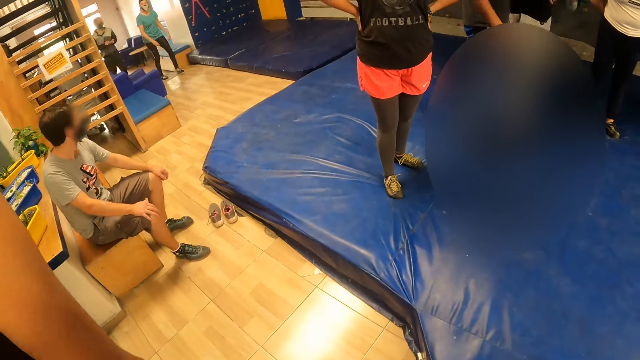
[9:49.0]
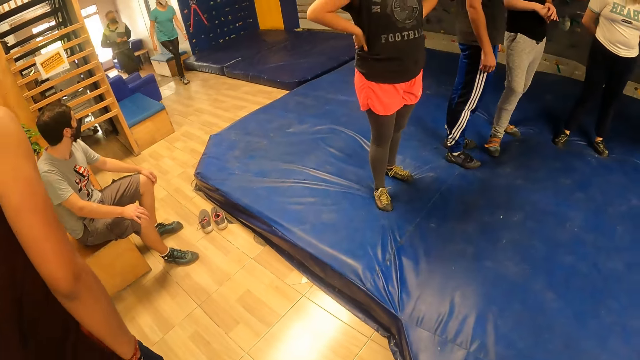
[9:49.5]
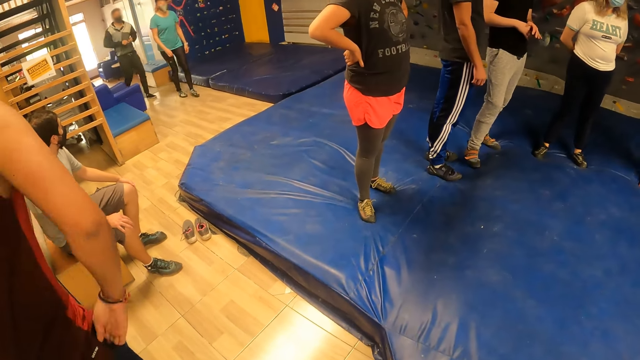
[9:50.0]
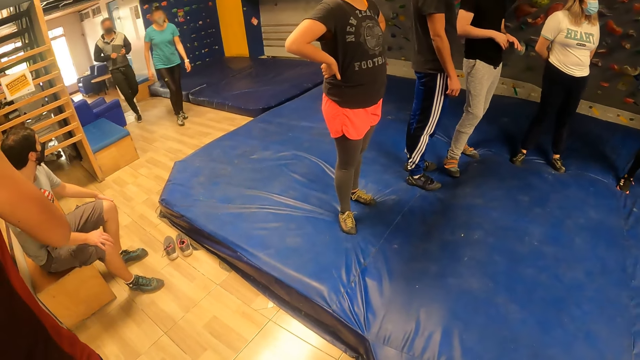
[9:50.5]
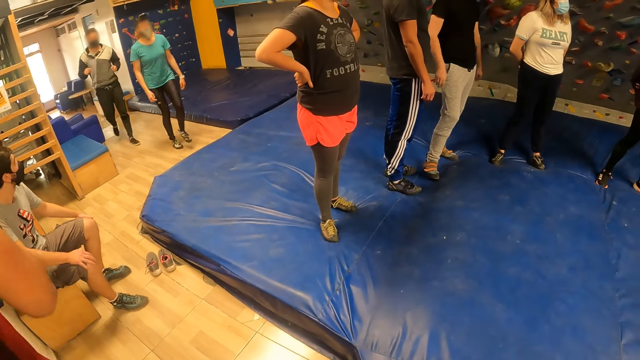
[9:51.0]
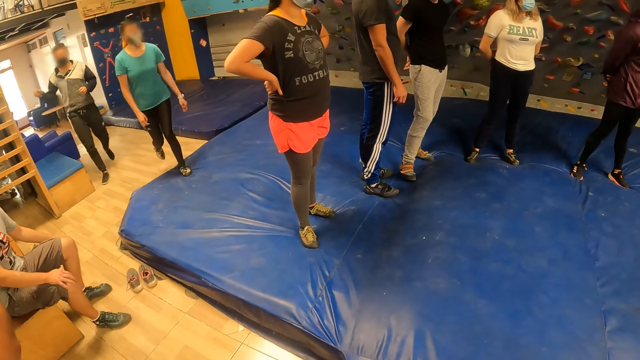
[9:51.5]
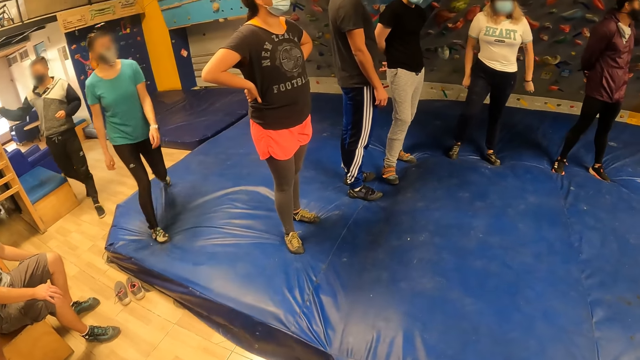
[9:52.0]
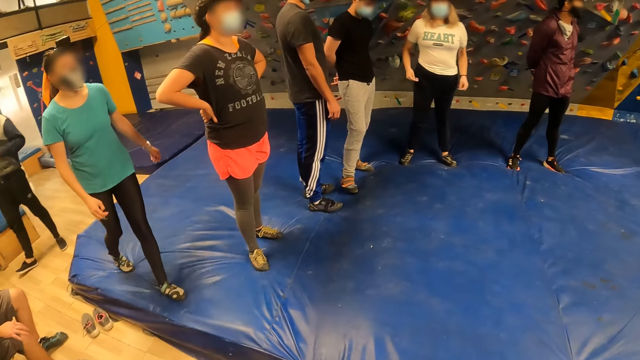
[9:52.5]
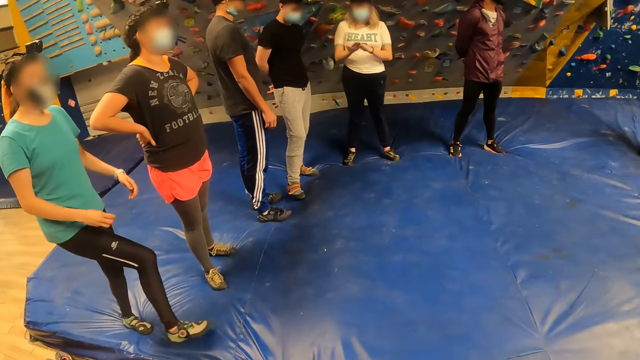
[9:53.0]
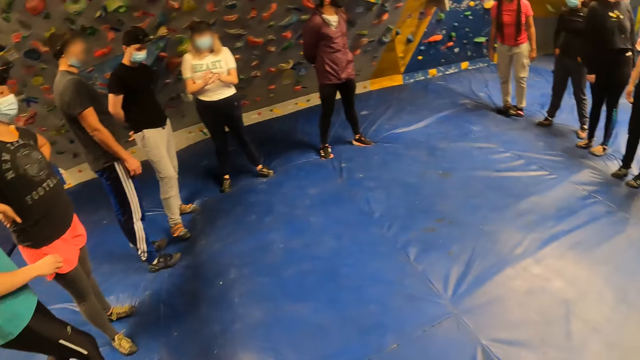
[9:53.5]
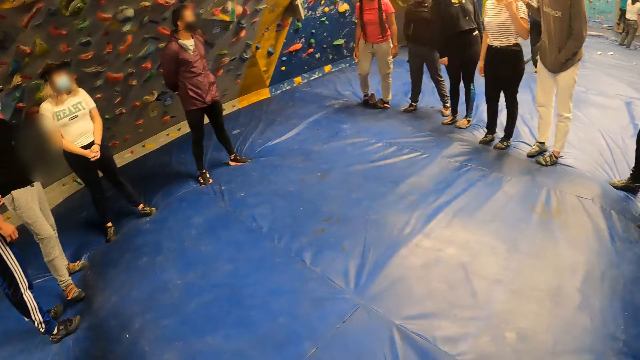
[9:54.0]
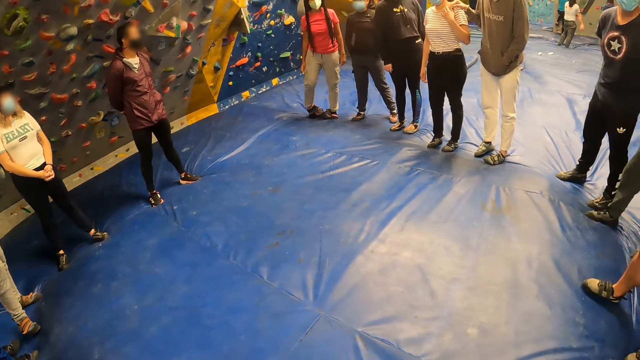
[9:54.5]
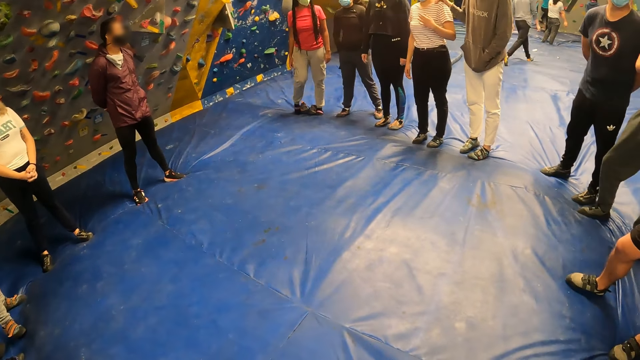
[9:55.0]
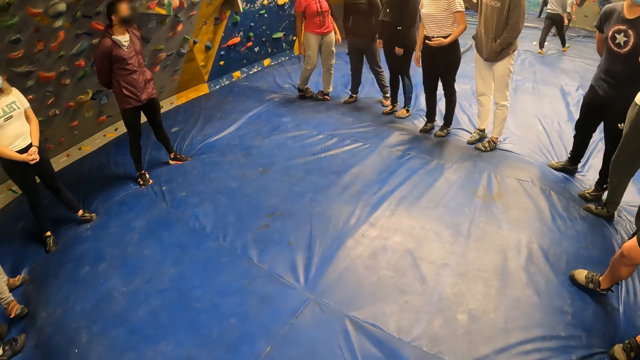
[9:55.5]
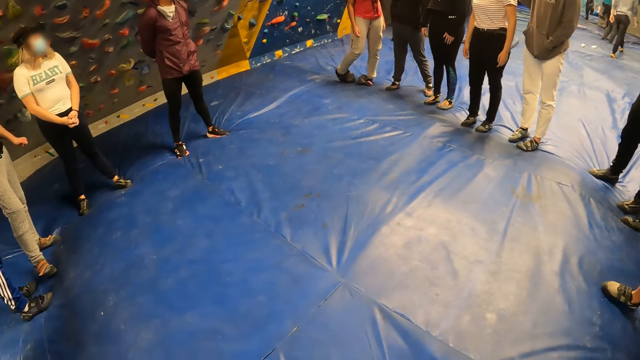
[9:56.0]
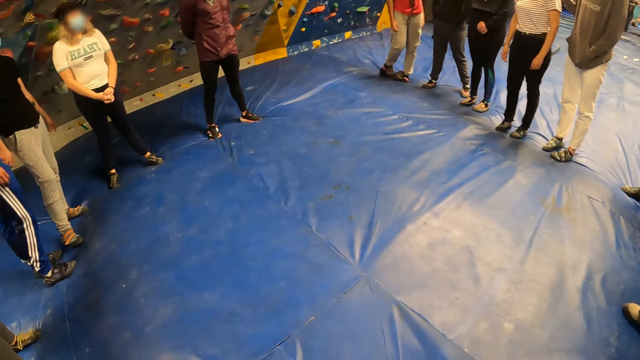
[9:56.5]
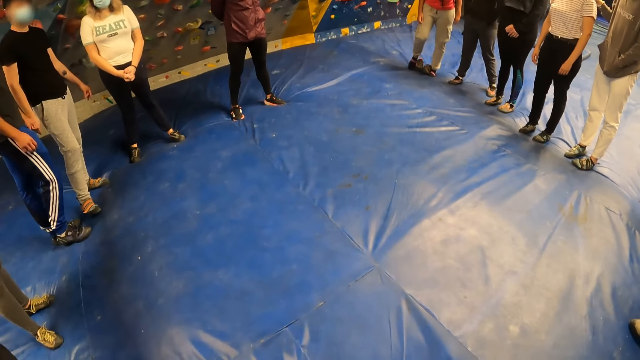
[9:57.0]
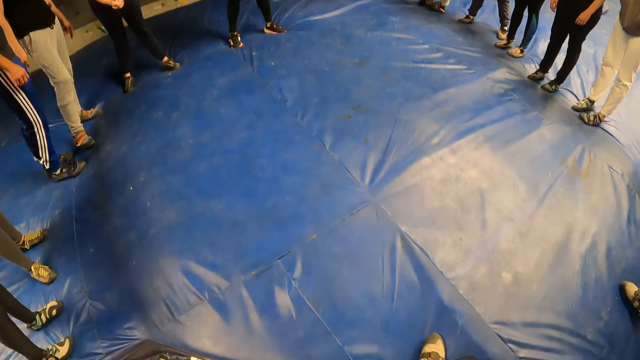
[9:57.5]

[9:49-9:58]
The camera wearer turns to a man, a woman and another man. The woman walks towards the camera wearer. Another woman raises both hands. The camera wearer turns towards a group of people.

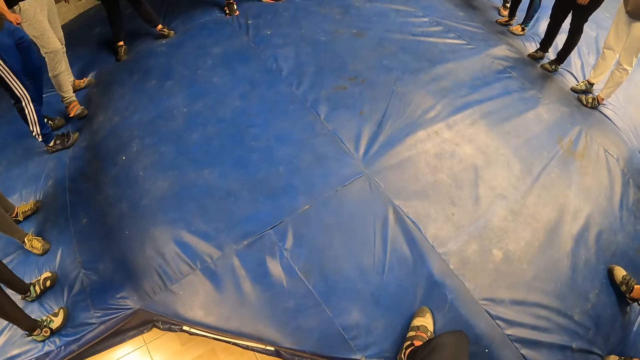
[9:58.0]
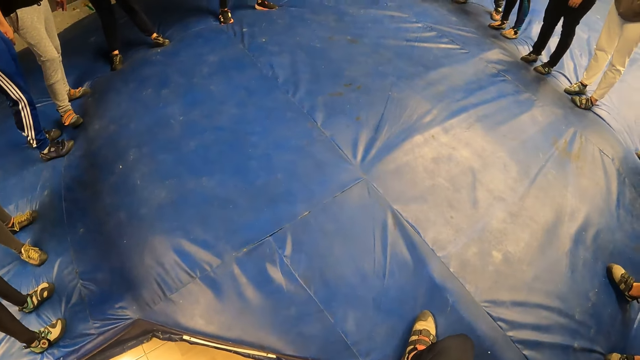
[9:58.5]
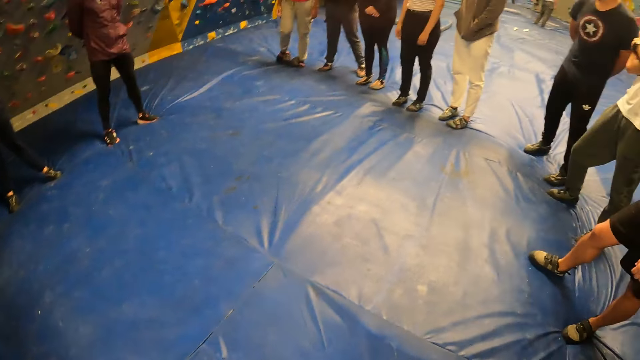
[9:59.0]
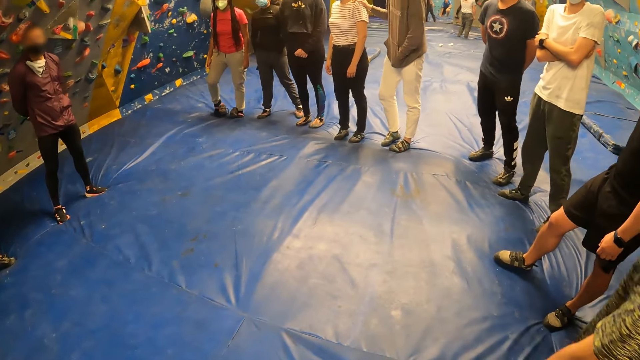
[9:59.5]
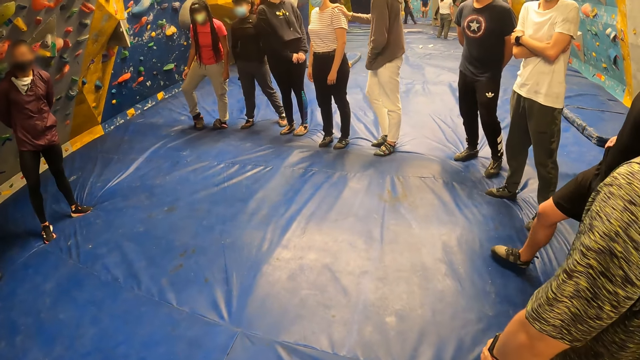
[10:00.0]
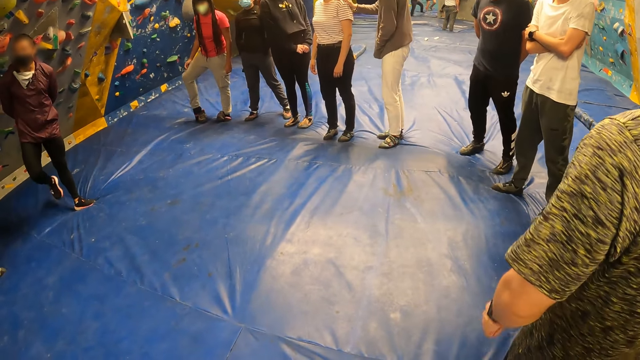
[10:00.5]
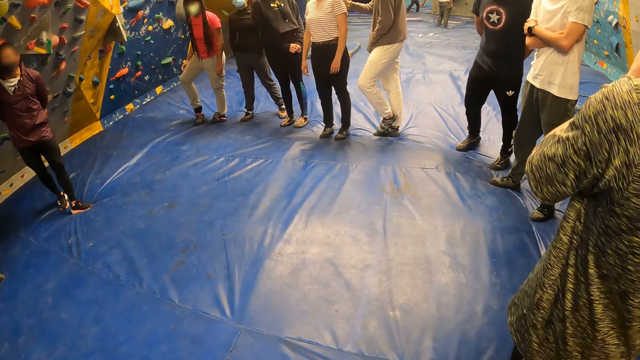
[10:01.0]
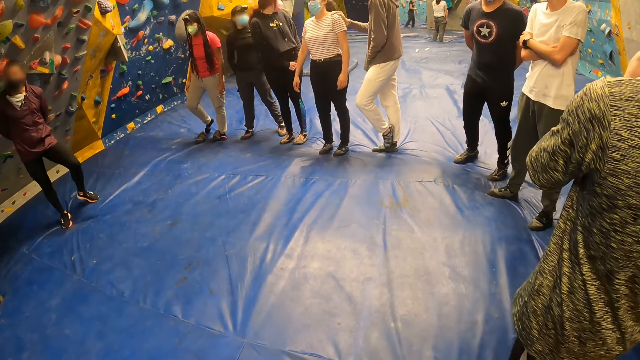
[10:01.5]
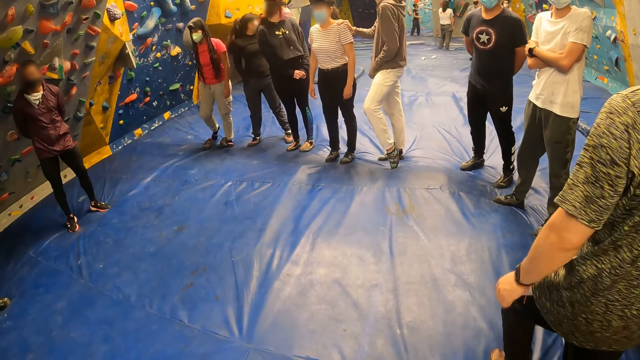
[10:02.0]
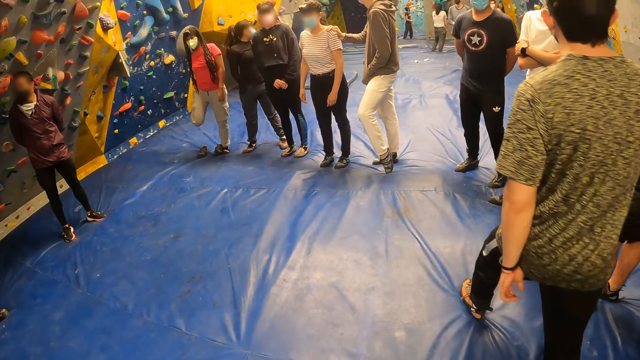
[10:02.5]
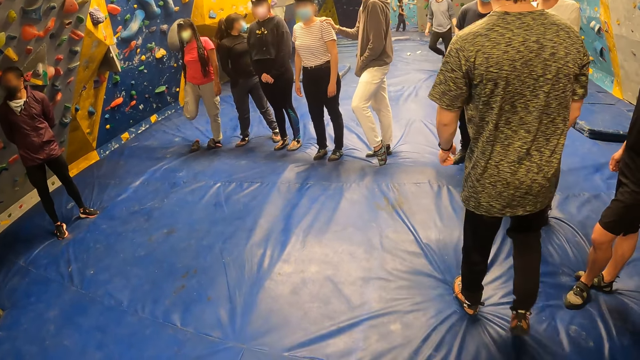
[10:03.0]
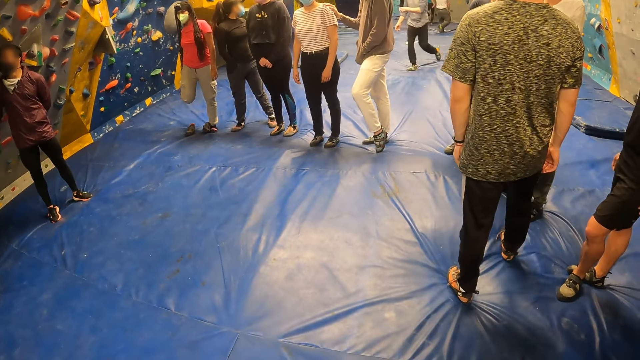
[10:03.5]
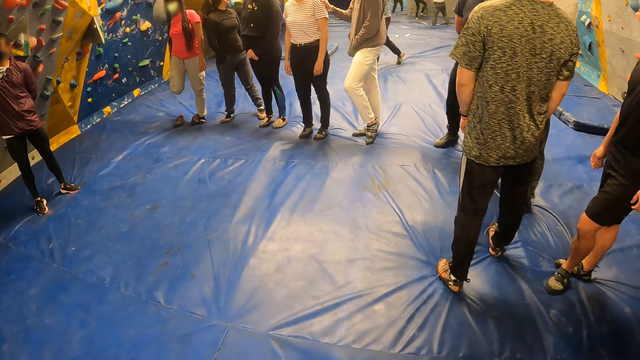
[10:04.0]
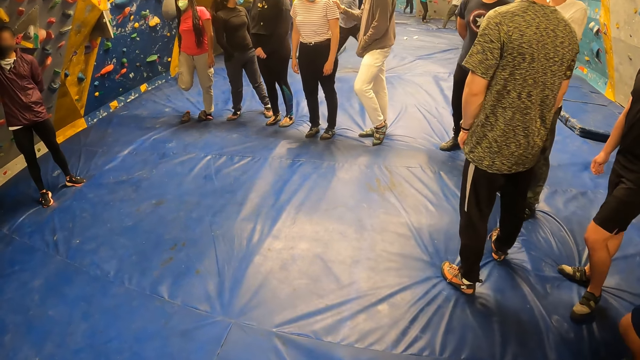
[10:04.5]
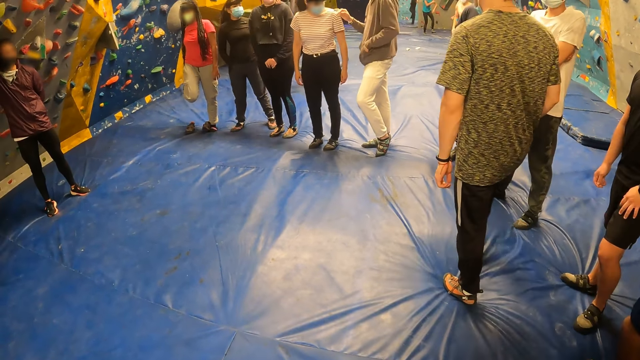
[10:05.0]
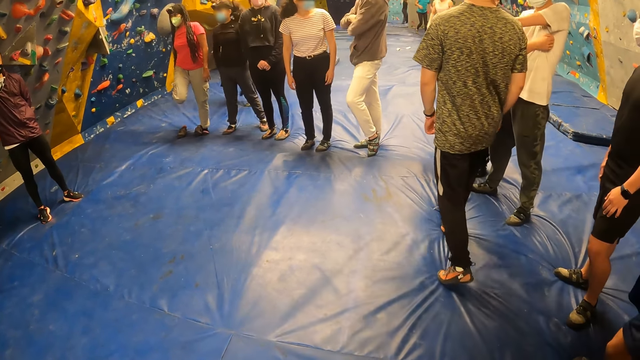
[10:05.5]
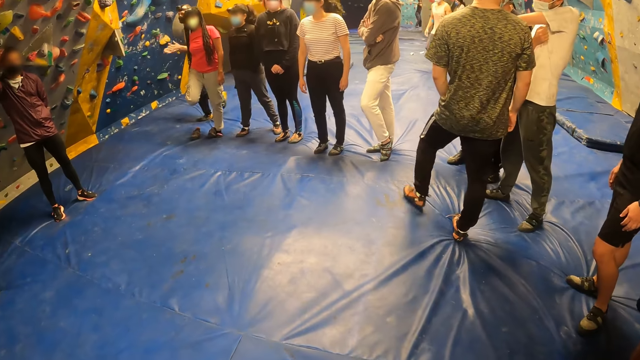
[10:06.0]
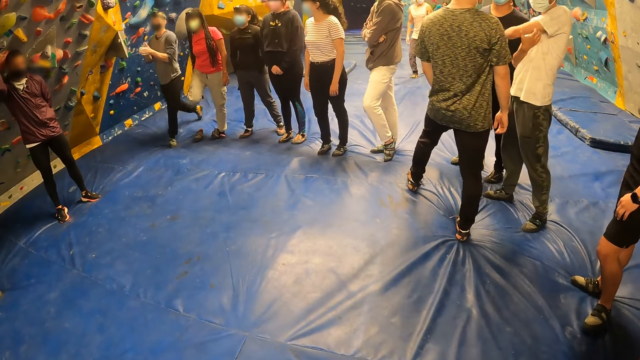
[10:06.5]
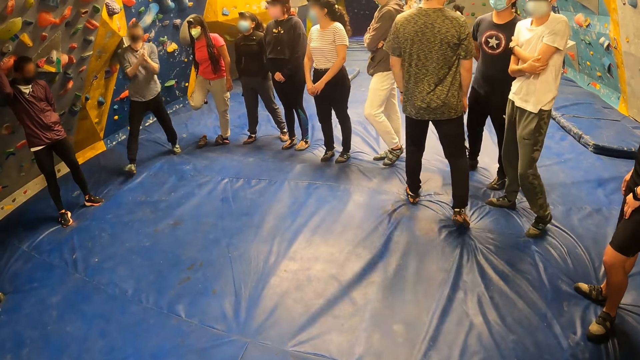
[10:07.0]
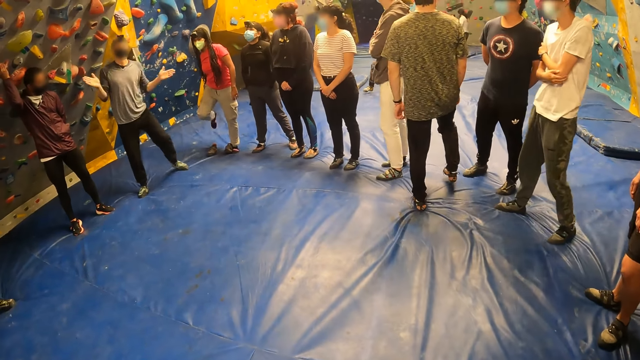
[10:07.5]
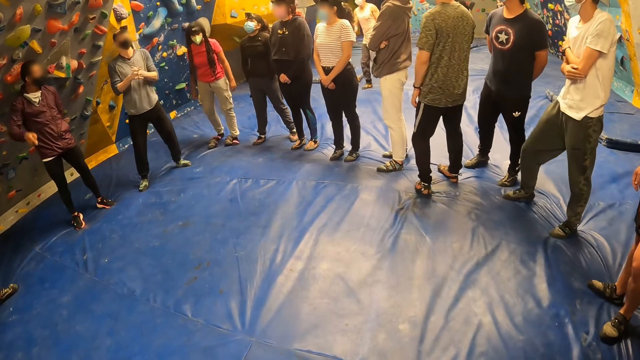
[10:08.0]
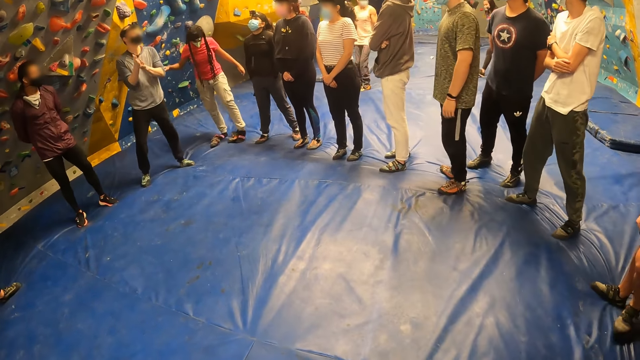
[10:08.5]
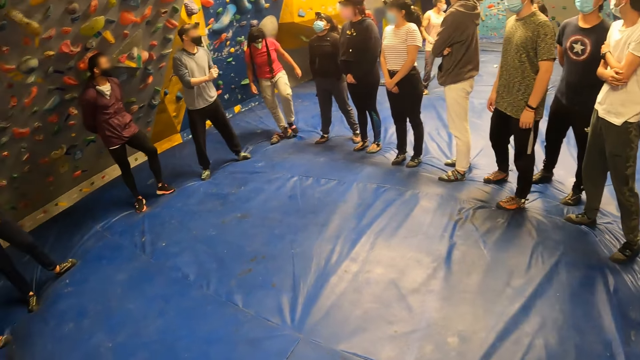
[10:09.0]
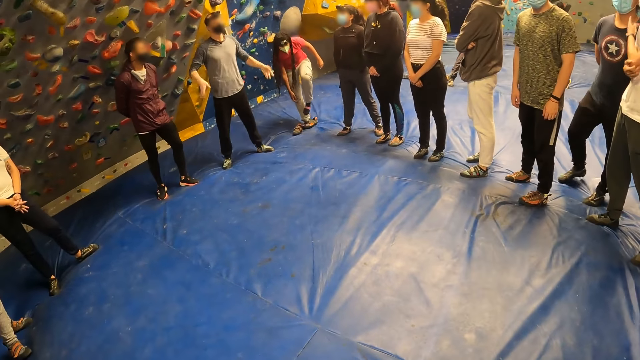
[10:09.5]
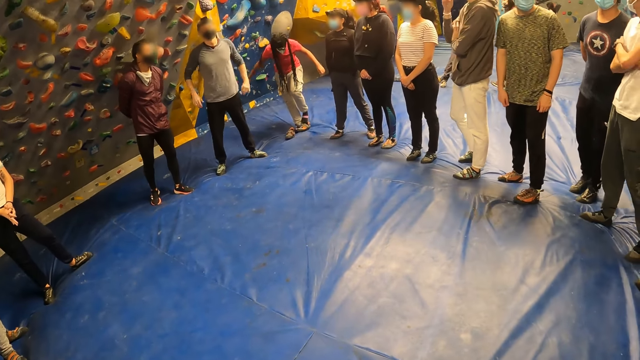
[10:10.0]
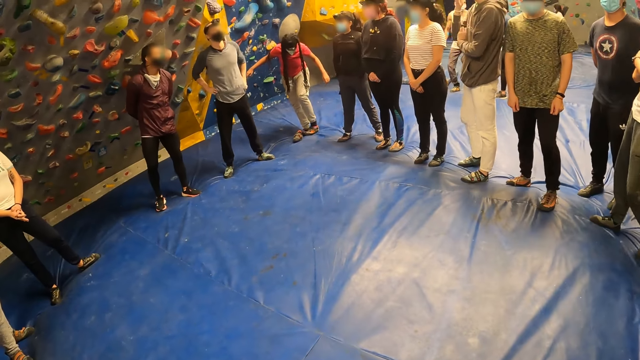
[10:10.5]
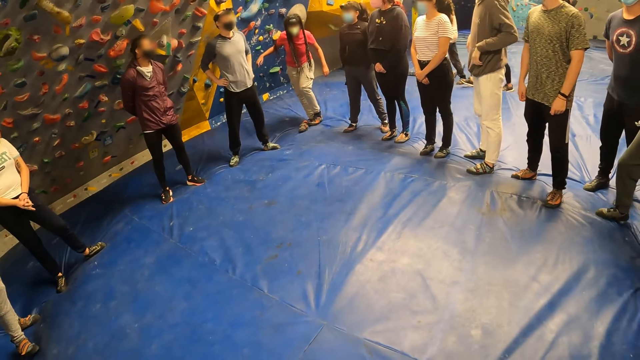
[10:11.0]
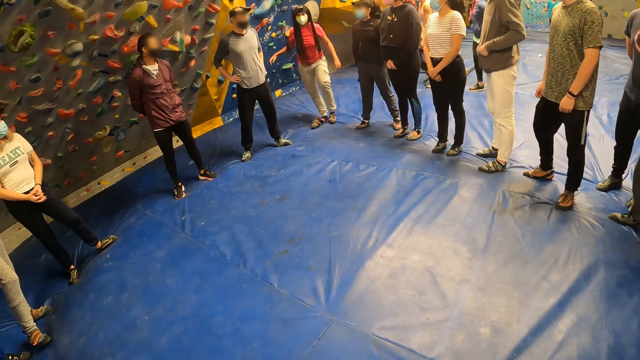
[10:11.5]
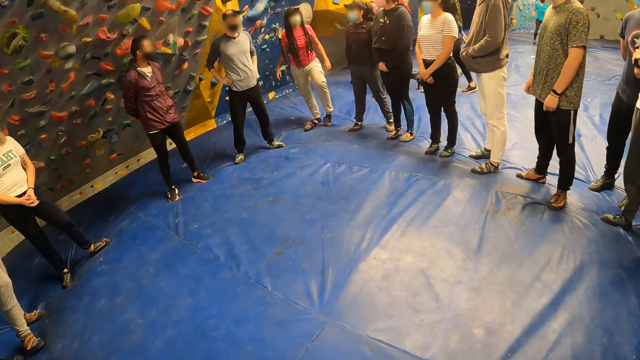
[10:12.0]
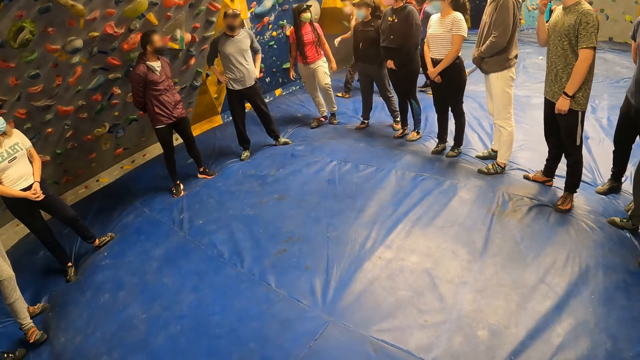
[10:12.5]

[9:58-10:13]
A man touches a woman's shoulder with his right hand. Another man touches his face with his left hand. The second man removes his left hand from his face. The second man walks towards a third man and a fourth man. A fifth man walks towards a group of people. The third man stretches his left hand. The fifth man rubs his palms against each other and claps his hands together. The fifth man touches his waist with both hands. Another woman wears a shoe on her left foot.
